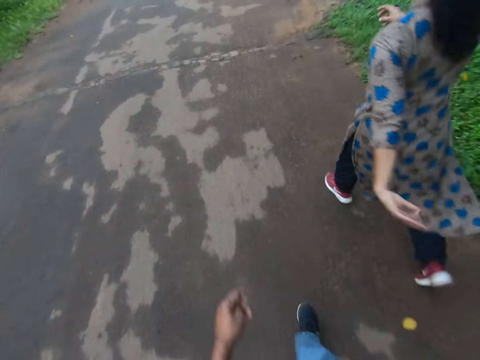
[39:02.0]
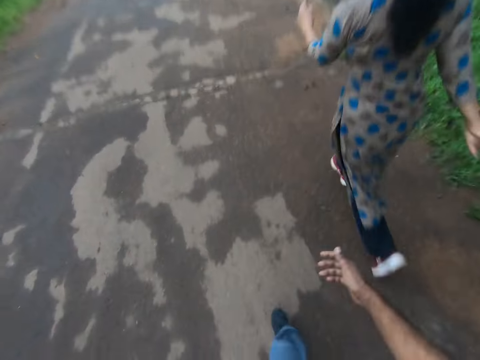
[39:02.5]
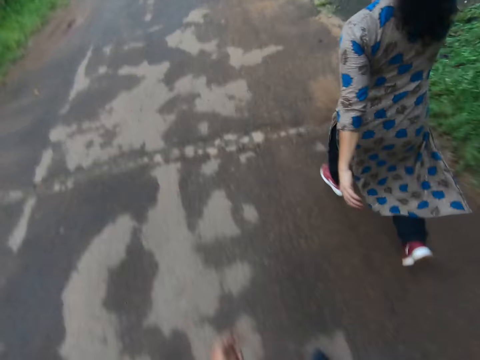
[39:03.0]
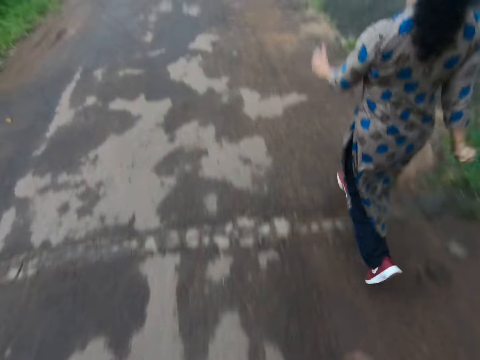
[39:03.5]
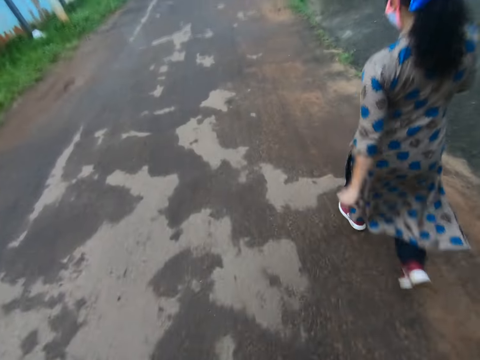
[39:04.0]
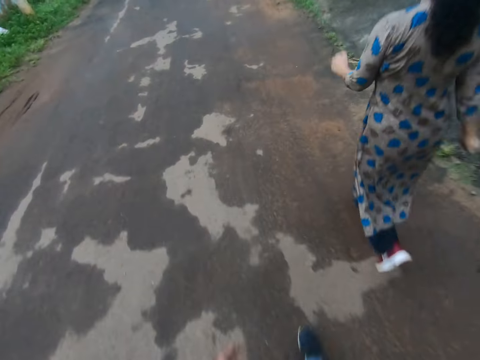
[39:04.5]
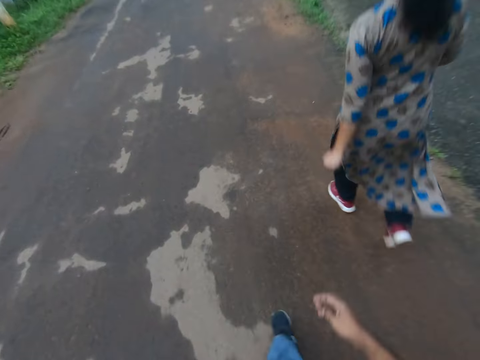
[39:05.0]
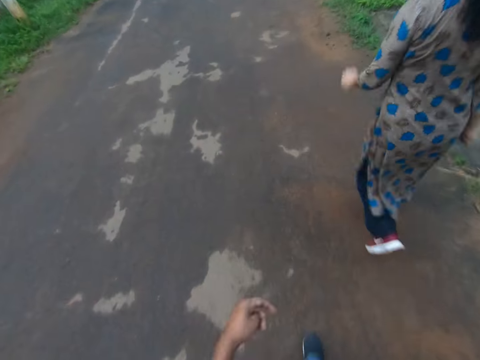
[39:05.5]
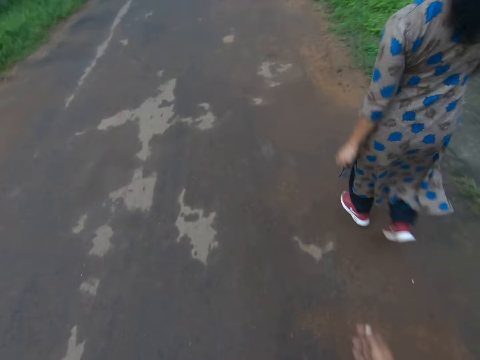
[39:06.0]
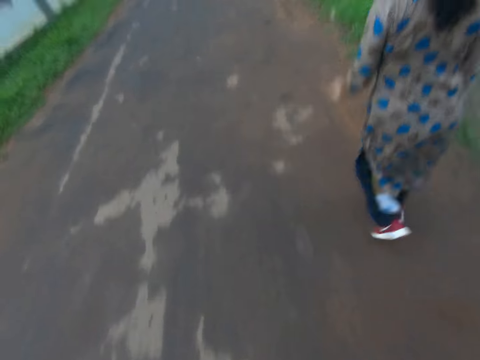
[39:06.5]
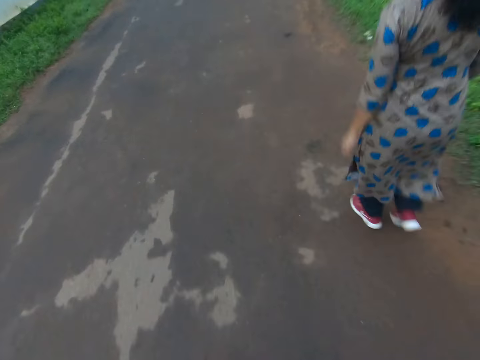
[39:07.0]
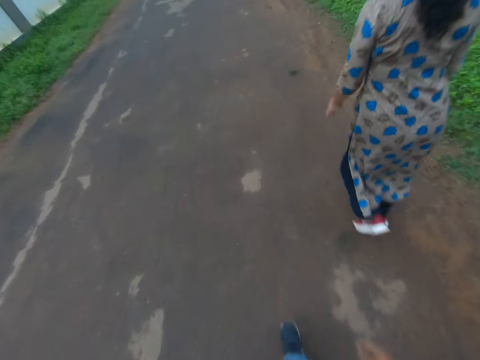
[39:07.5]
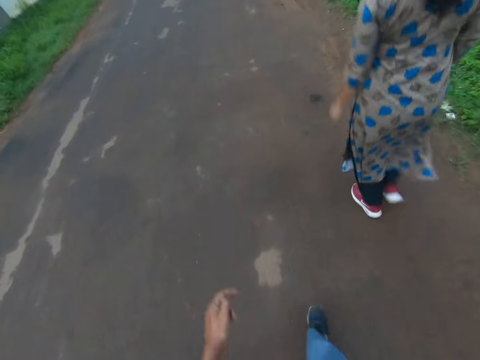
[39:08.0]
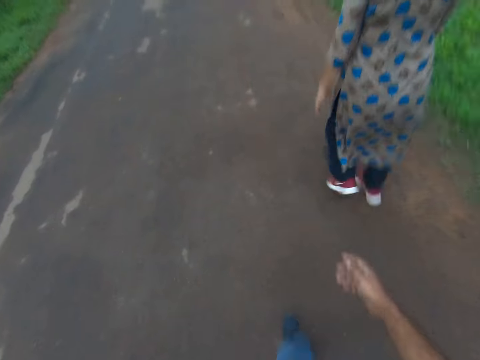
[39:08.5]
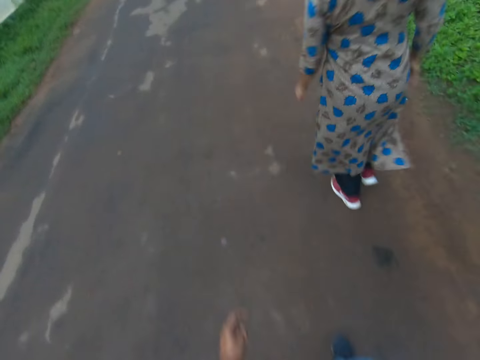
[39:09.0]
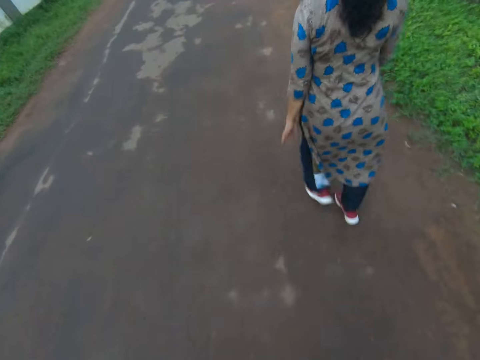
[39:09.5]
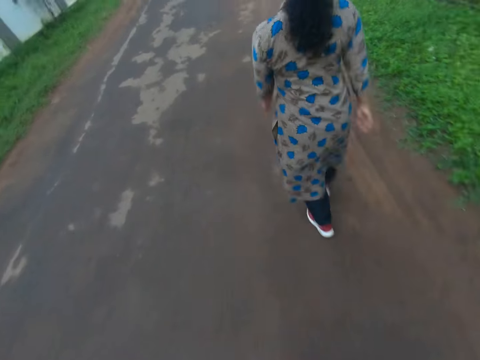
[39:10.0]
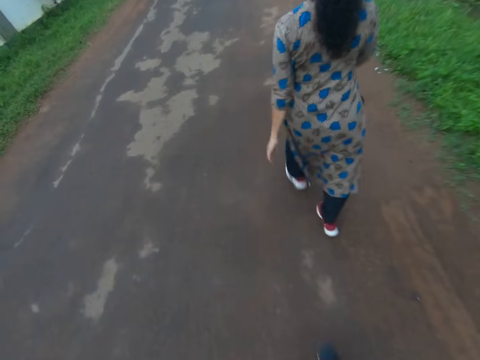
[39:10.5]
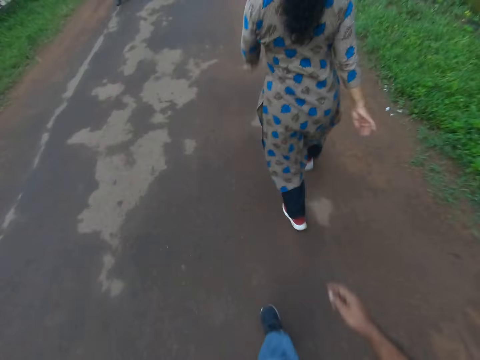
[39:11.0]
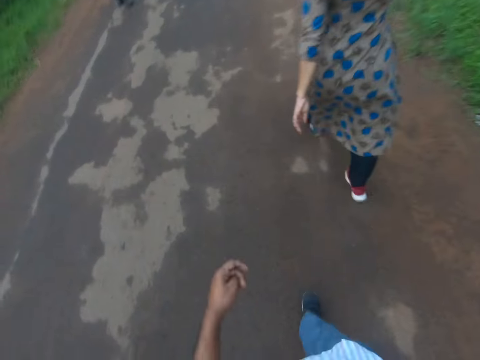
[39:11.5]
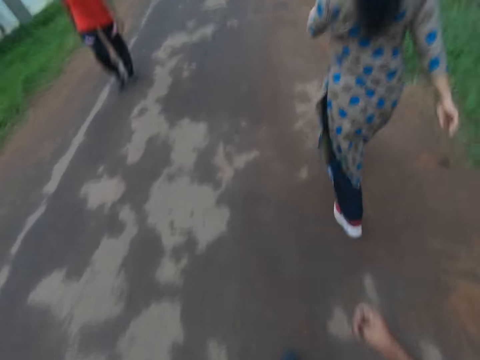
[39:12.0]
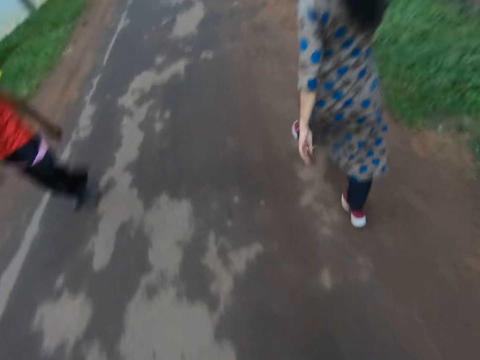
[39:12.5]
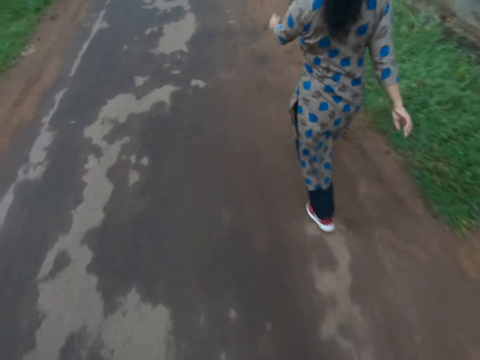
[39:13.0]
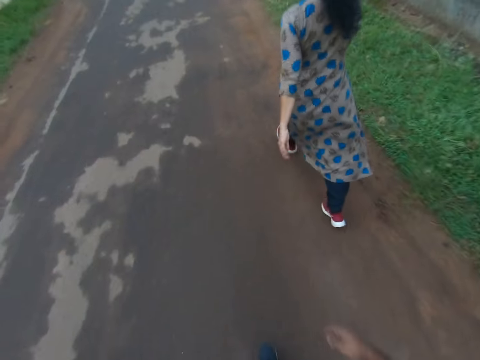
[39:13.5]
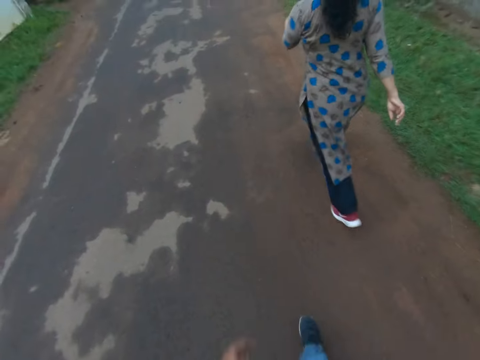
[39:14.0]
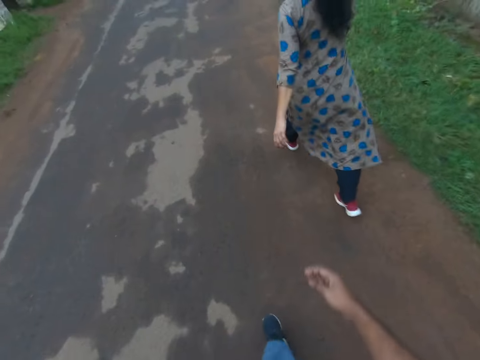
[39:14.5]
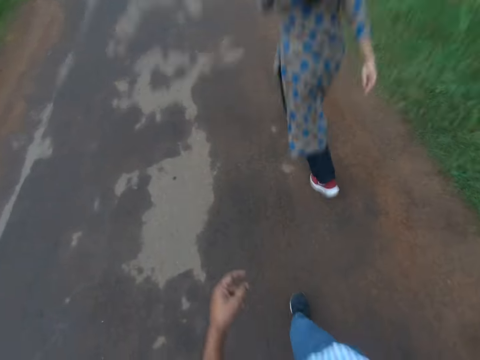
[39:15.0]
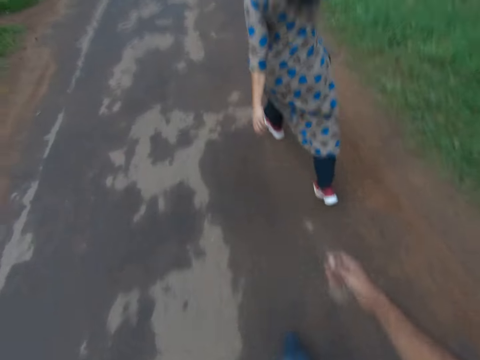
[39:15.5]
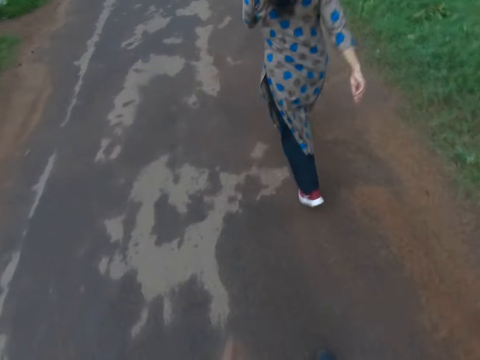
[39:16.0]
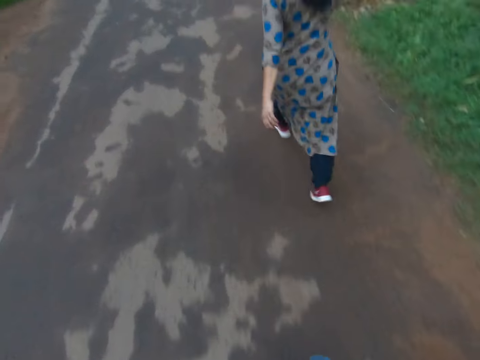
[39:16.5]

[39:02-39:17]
A man walks past the camera wearer in the opposite direction.

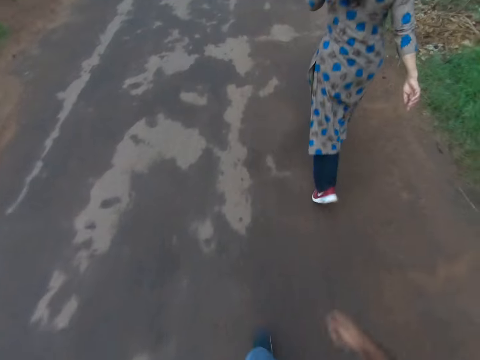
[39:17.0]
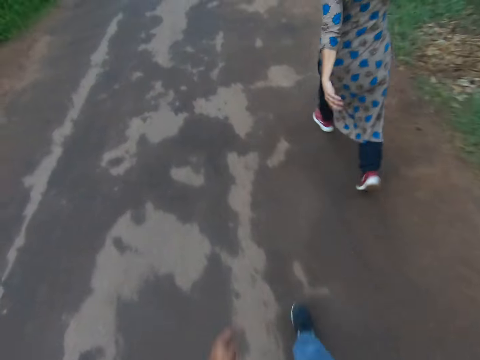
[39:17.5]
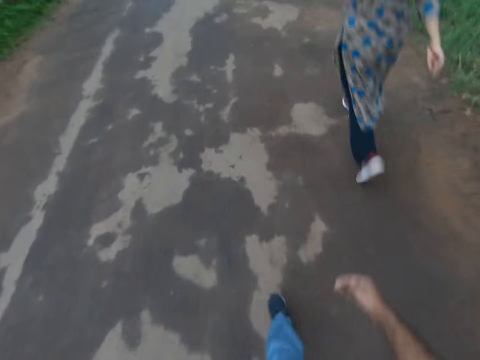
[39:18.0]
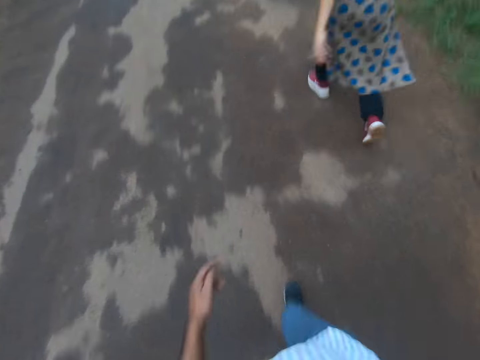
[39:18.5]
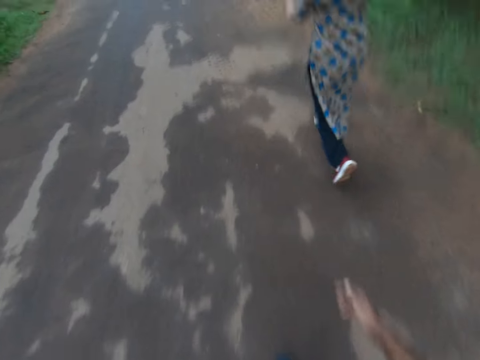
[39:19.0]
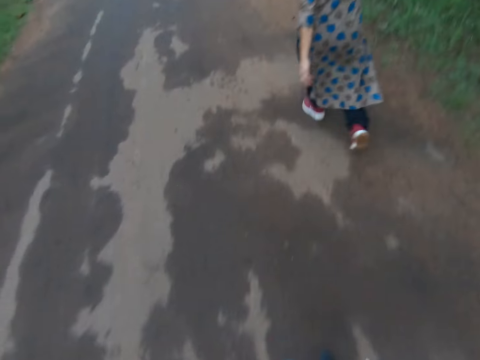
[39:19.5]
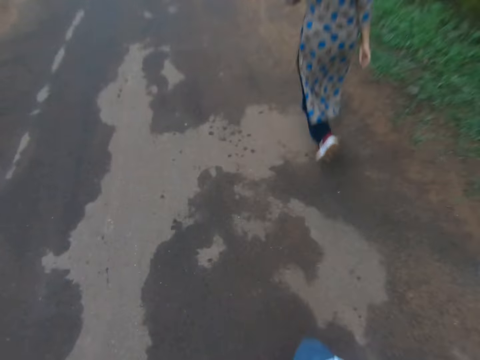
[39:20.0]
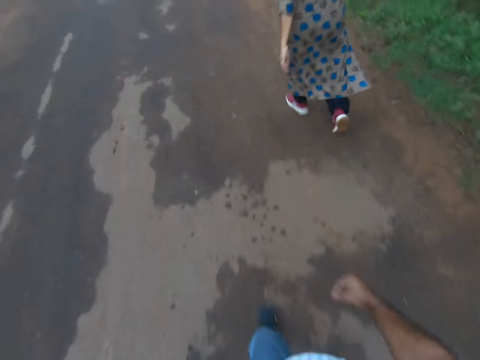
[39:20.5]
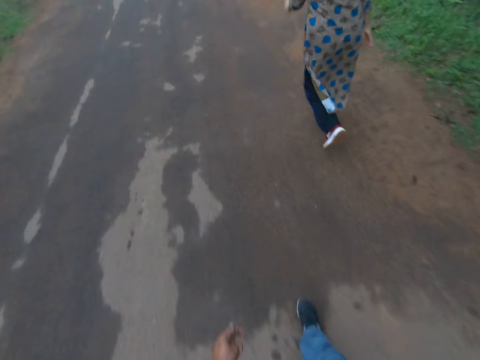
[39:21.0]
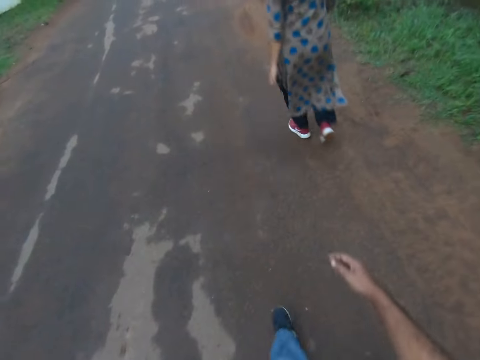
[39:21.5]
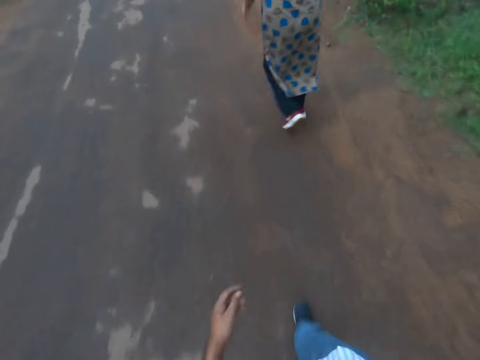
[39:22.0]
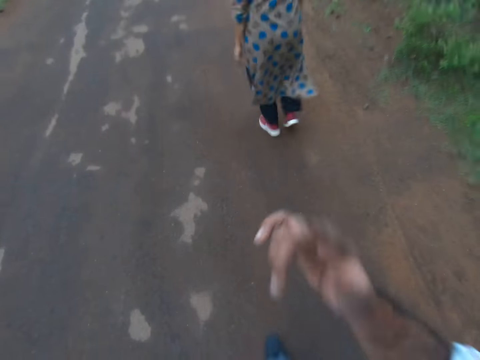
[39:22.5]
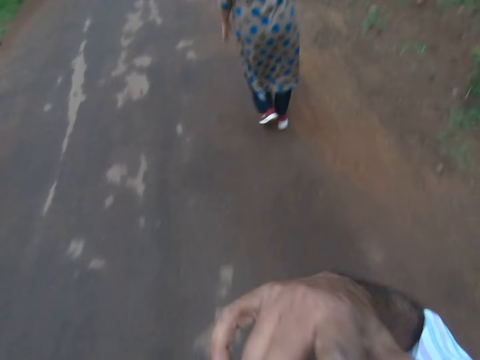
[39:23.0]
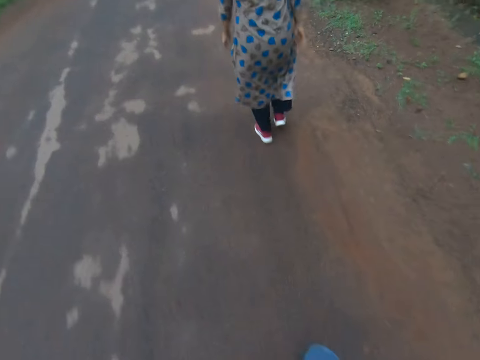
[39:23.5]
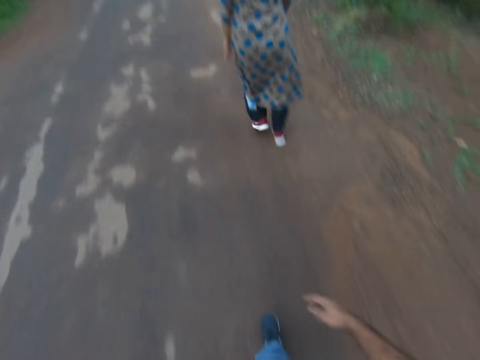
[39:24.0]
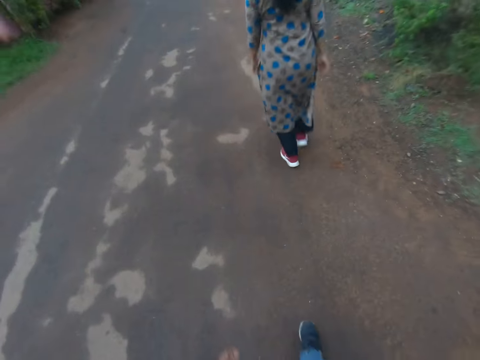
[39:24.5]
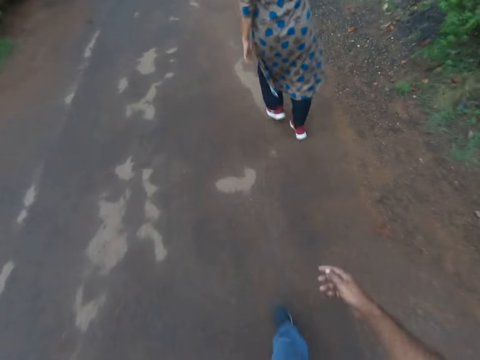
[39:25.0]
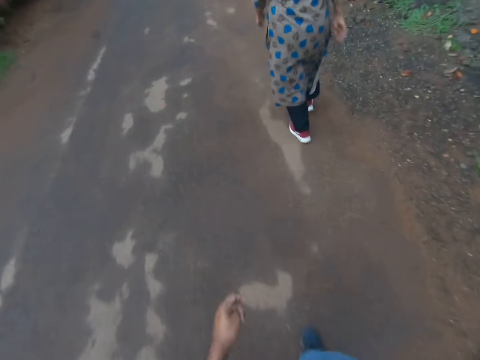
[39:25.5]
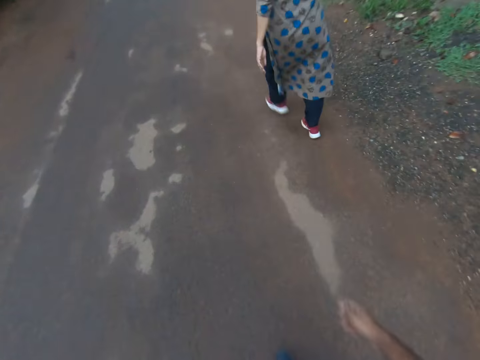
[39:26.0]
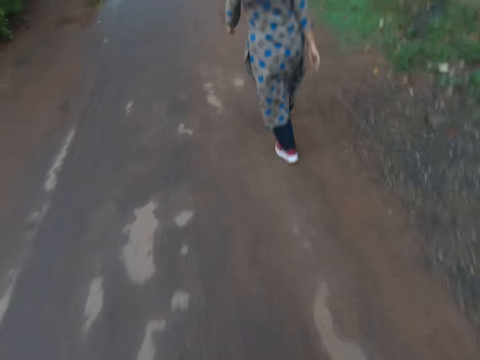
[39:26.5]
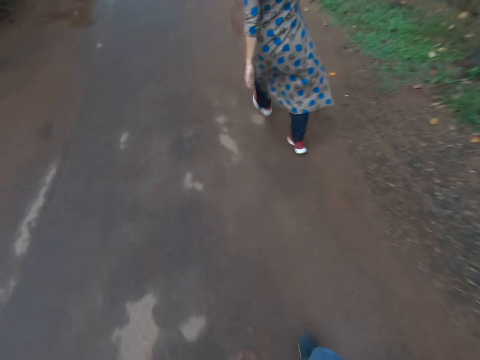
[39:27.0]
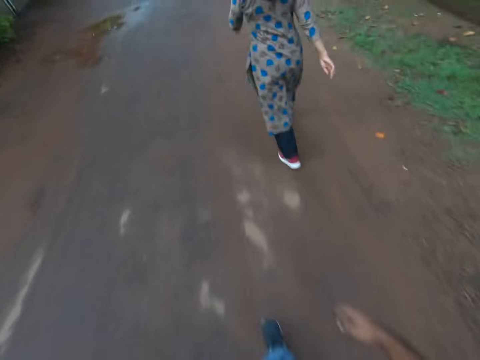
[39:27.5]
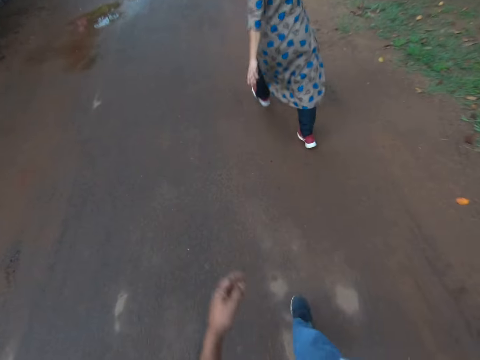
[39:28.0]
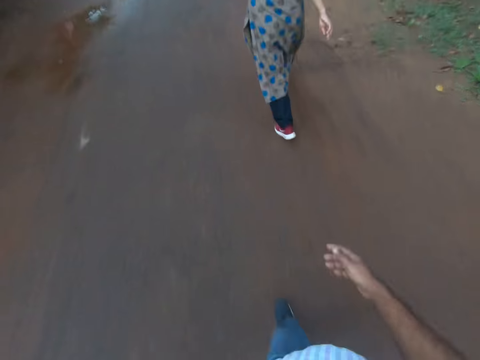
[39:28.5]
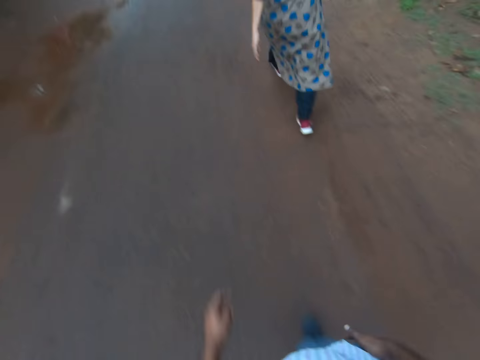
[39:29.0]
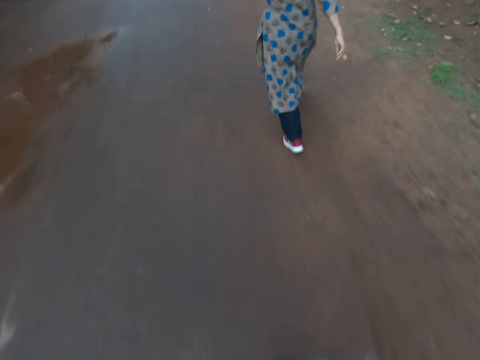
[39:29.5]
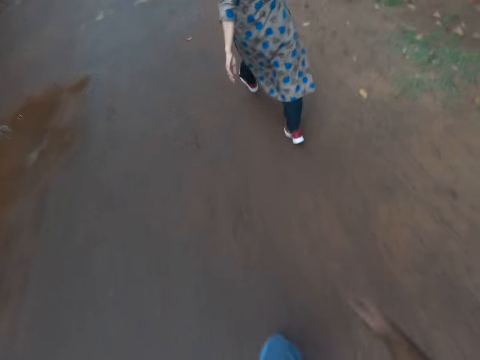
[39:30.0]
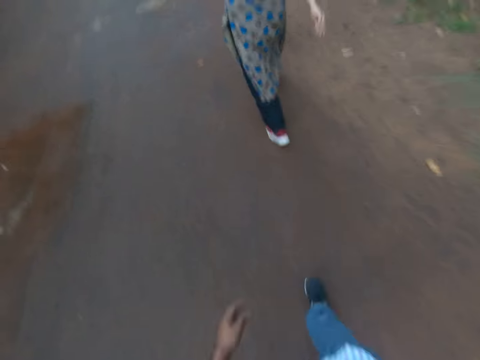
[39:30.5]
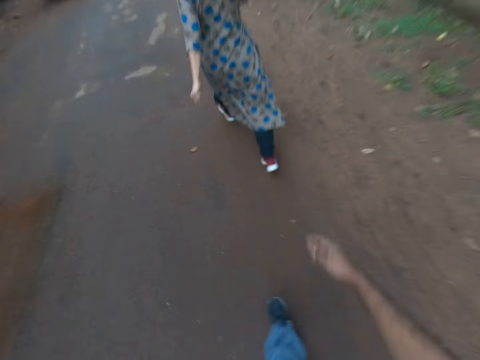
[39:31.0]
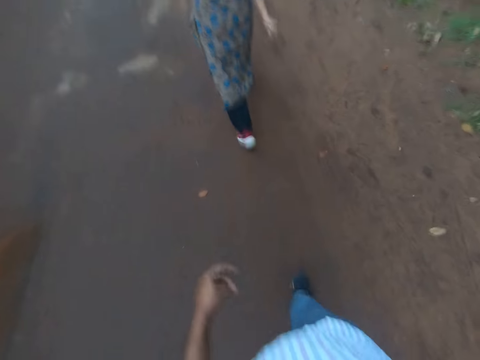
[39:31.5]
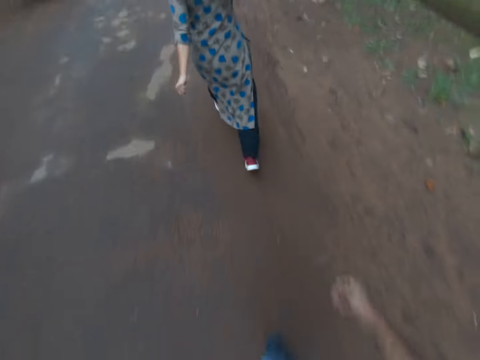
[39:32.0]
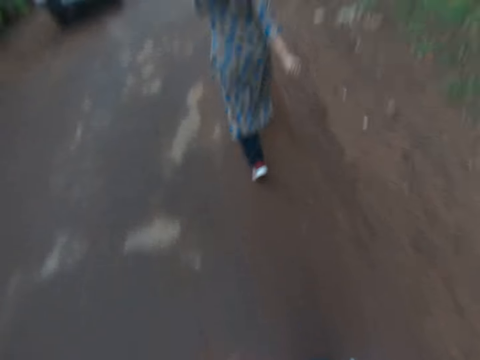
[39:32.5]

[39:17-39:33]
The camera wearer touches his face with his right hand. He lowers his right hand.
